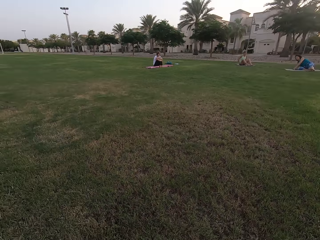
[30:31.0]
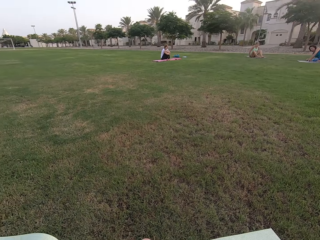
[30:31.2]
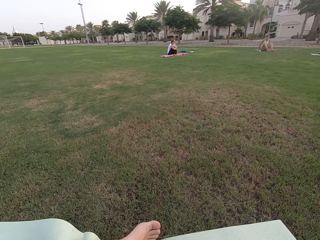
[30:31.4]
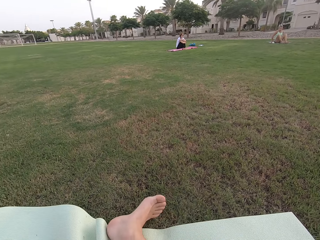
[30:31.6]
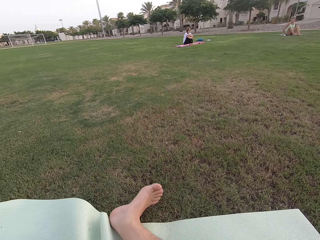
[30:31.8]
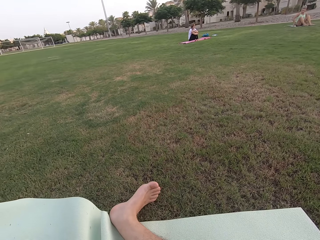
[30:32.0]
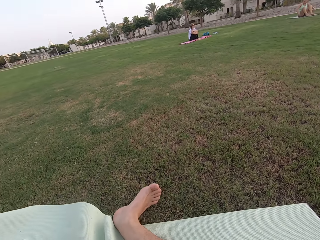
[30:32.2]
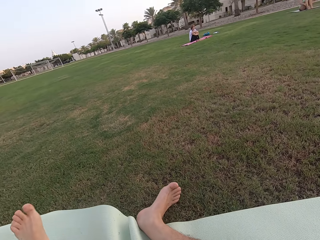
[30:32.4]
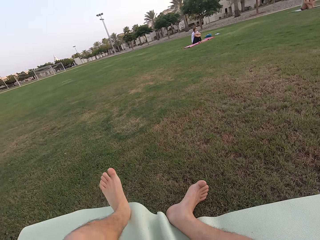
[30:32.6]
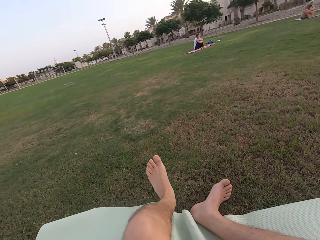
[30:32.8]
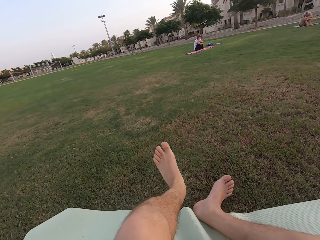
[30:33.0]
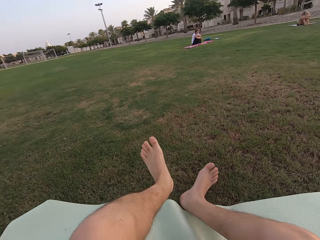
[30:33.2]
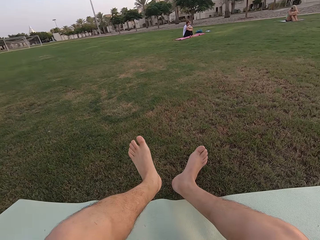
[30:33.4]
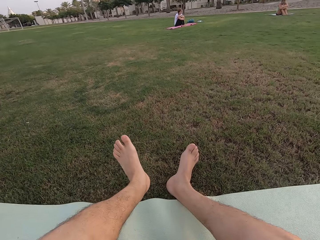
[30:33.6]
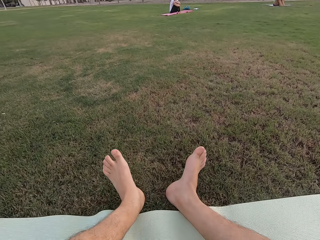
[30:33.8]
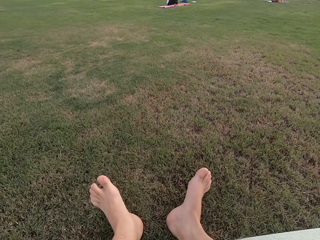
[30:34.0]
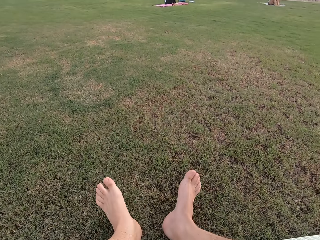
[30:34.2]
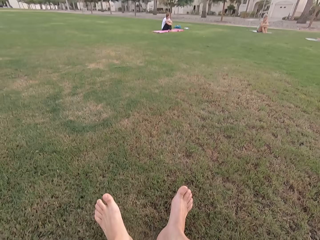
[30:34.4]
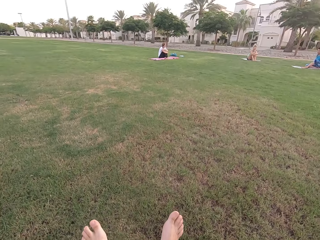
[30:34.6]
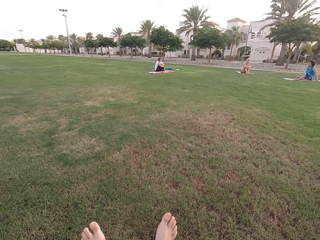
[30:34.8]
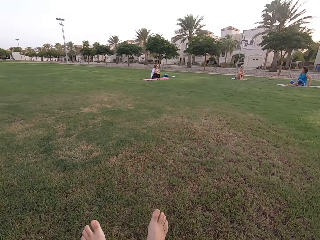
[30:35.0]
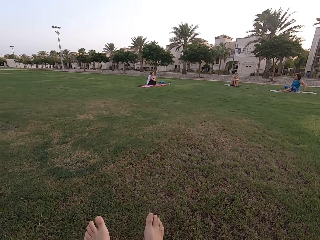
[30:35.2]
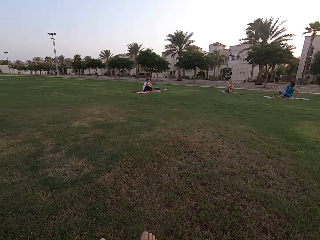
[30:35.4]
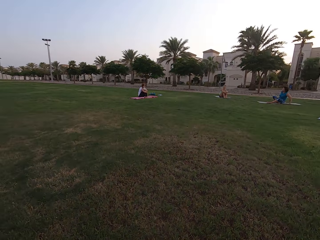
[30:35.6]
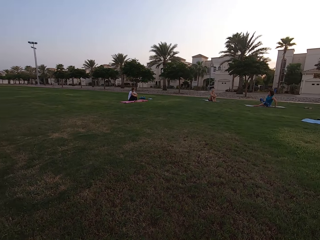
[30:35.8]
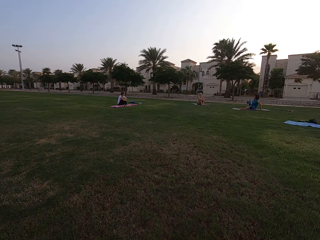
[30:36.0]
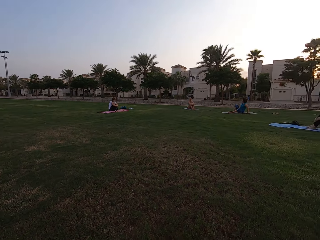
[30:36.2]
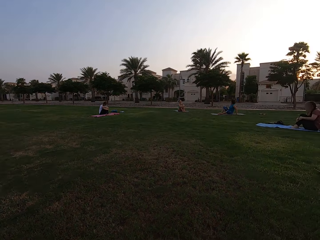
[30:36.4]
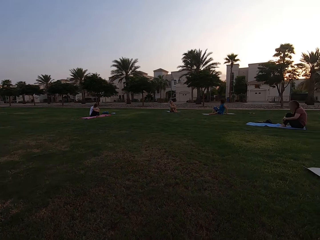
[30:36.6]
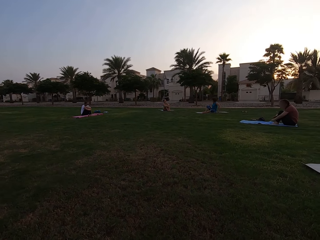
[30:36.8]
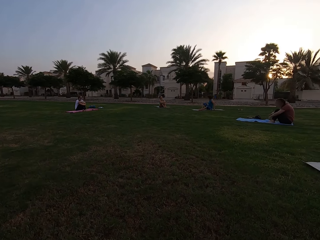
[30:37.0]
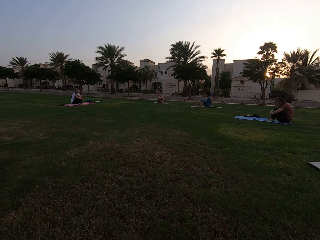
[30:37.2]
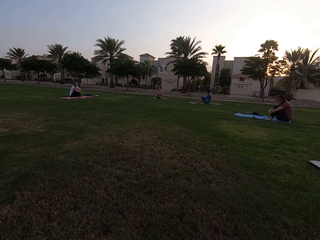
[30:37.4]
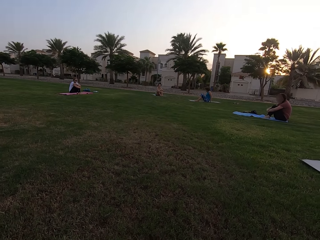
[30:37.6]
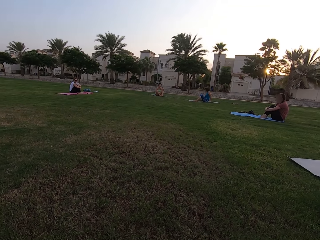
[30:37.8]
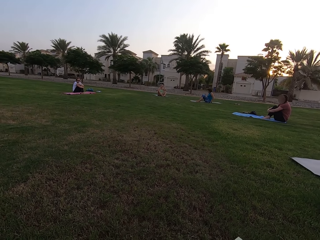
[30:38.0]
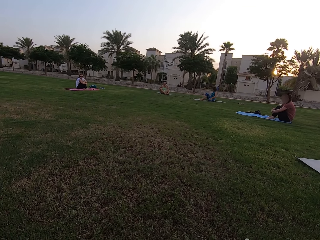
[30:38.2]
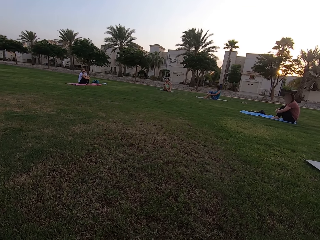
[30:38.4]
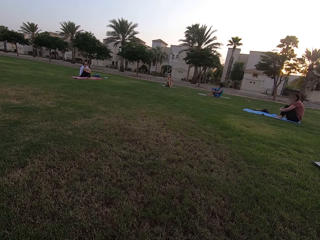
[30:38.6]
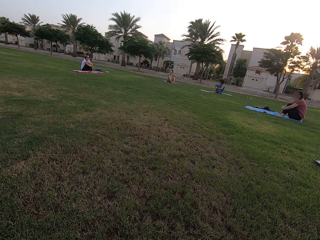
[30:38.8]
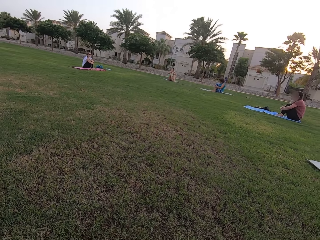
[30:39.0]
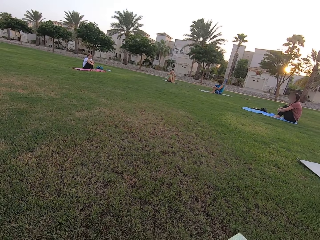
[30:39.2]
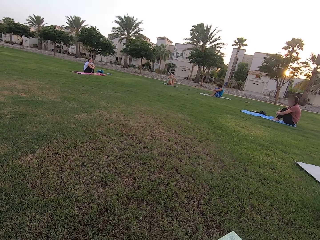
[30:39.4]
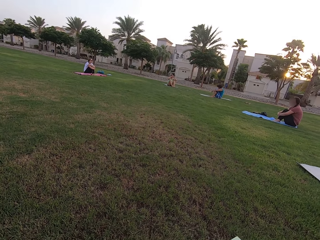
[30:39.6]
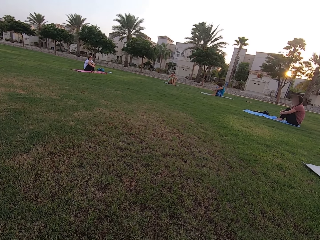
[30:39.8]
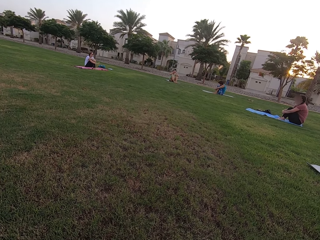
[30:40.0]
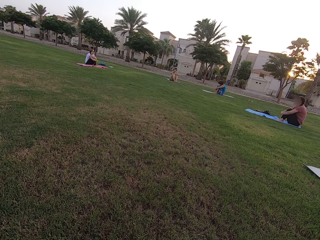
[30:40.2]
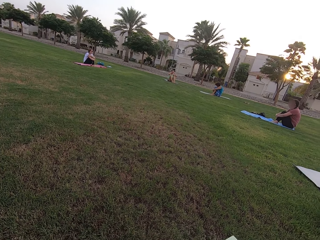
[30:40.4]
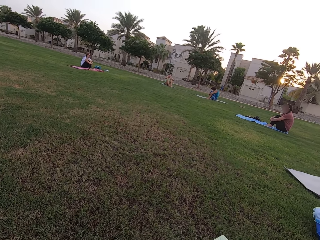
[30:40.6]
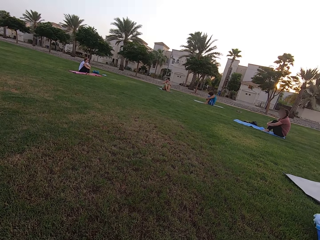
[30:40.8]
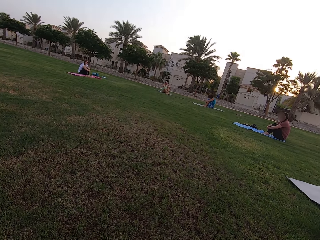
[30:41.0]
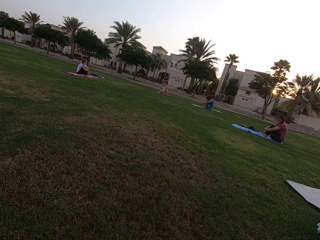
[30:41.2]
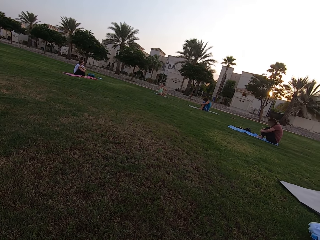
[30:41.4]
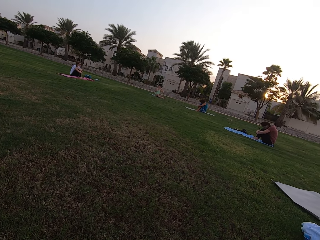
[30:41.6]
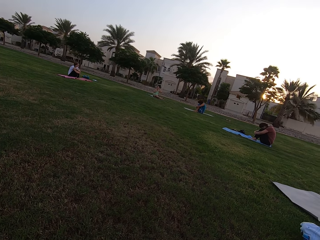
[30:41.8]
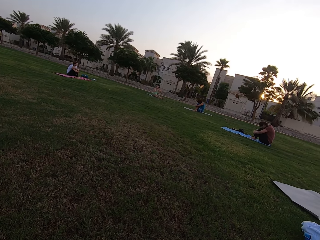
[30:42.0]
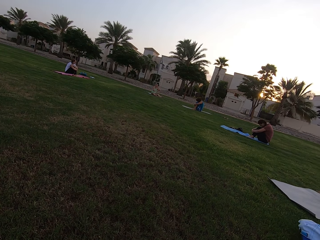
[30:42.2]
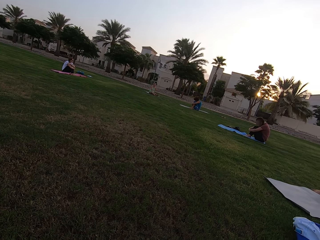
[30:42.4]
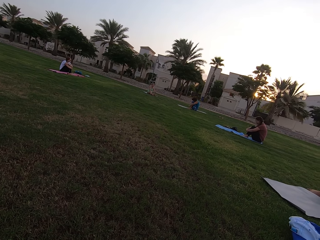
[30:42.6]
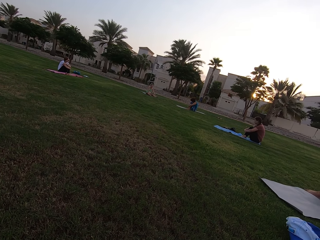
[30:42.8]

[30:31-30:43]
The camera wearer stretches his right leg. He stretches his left leg. He sits on the exercise mat. He stares at the people.

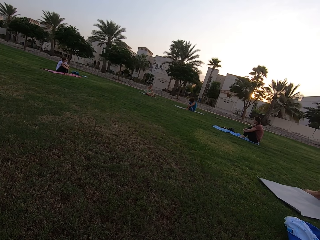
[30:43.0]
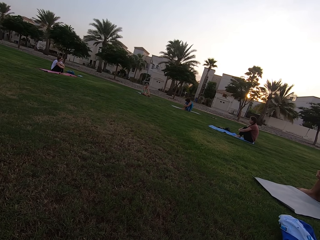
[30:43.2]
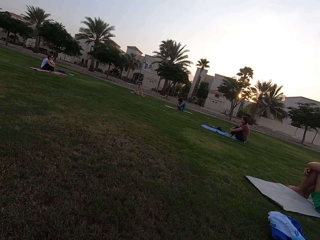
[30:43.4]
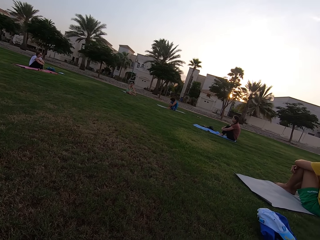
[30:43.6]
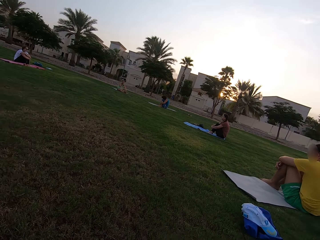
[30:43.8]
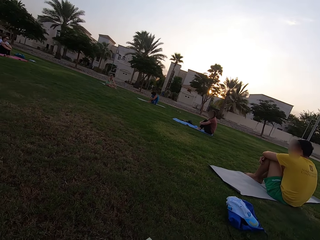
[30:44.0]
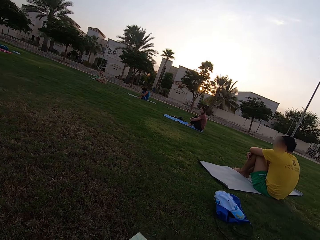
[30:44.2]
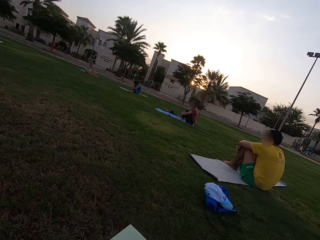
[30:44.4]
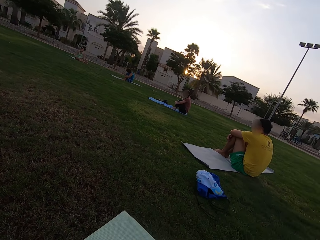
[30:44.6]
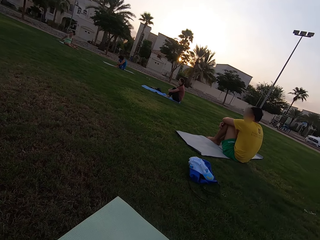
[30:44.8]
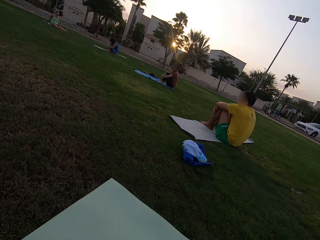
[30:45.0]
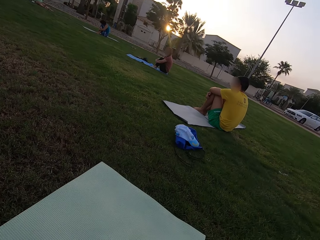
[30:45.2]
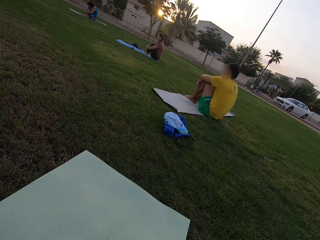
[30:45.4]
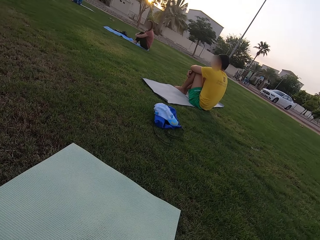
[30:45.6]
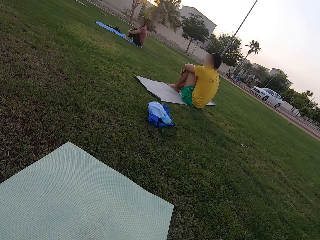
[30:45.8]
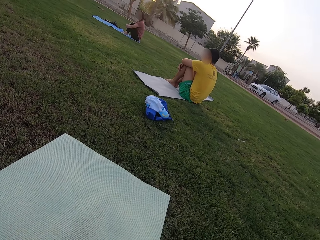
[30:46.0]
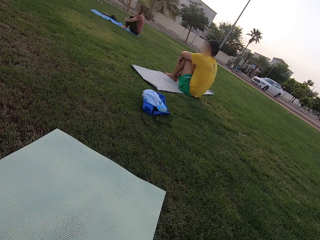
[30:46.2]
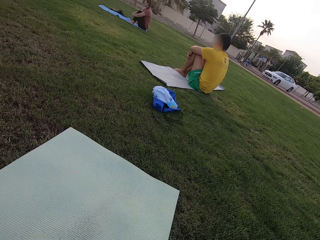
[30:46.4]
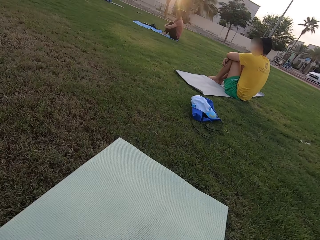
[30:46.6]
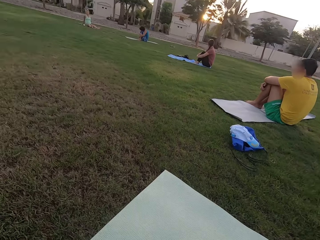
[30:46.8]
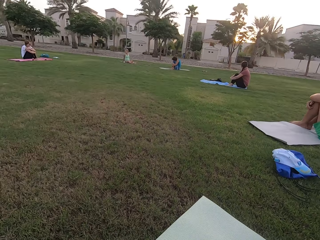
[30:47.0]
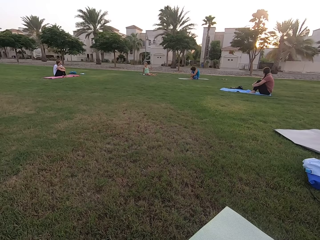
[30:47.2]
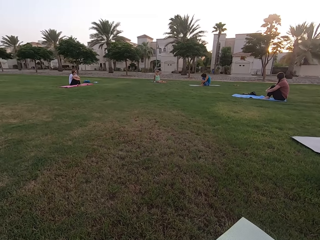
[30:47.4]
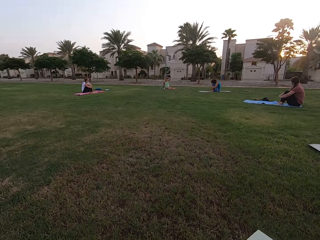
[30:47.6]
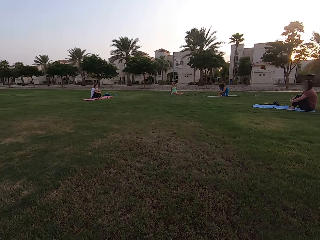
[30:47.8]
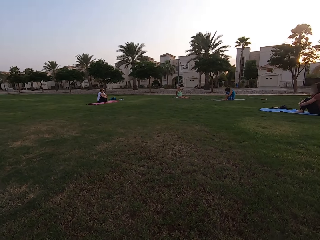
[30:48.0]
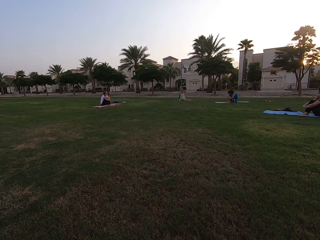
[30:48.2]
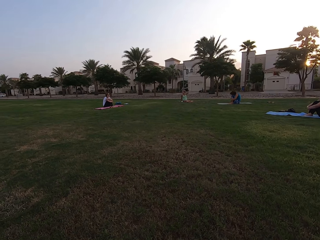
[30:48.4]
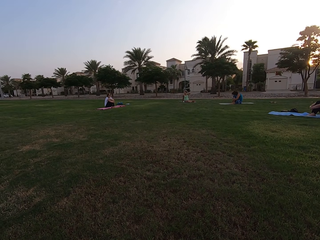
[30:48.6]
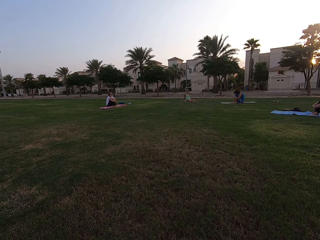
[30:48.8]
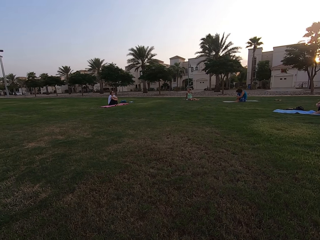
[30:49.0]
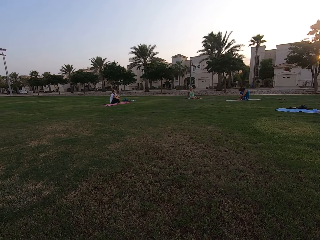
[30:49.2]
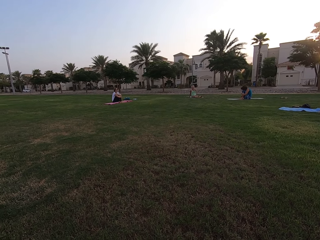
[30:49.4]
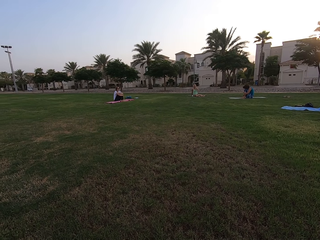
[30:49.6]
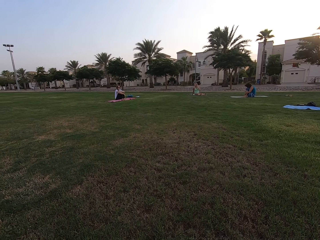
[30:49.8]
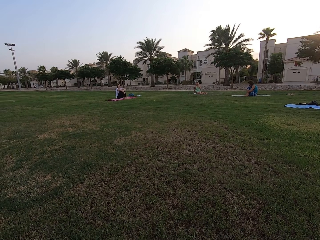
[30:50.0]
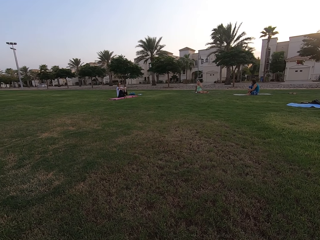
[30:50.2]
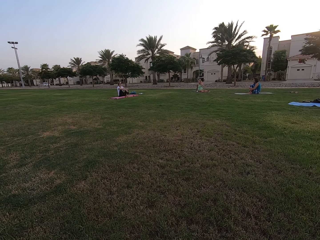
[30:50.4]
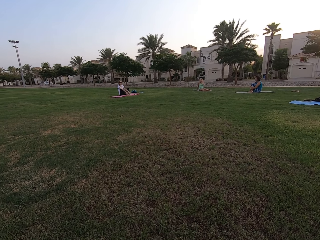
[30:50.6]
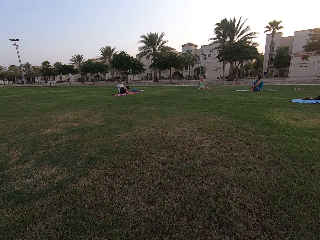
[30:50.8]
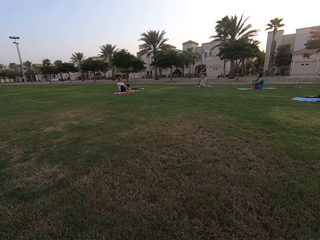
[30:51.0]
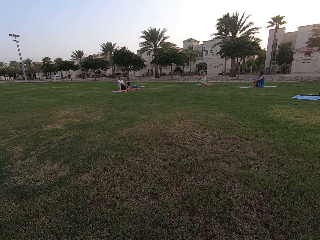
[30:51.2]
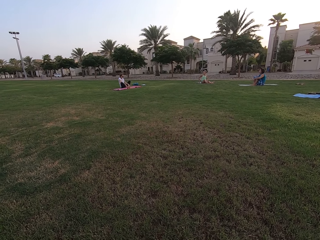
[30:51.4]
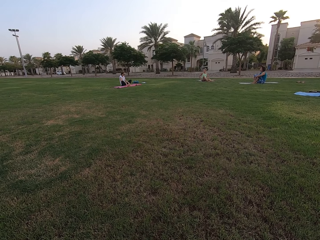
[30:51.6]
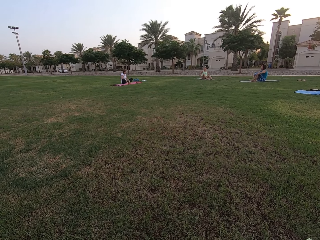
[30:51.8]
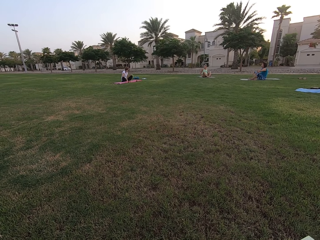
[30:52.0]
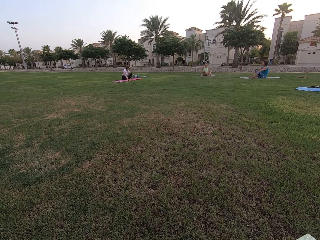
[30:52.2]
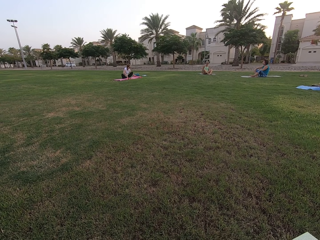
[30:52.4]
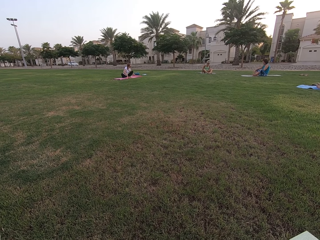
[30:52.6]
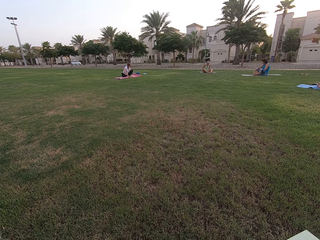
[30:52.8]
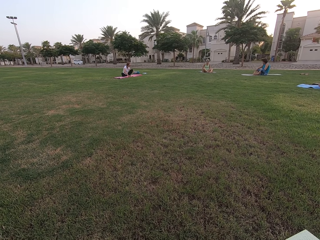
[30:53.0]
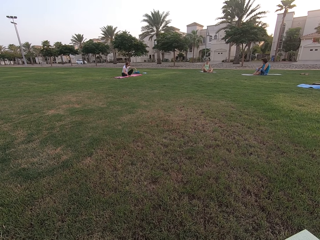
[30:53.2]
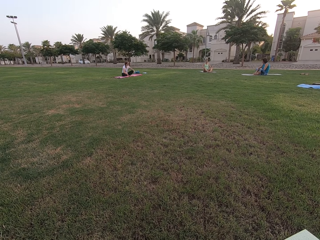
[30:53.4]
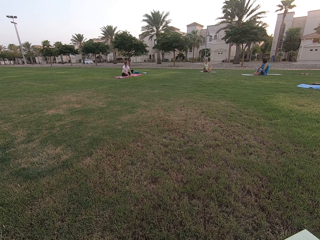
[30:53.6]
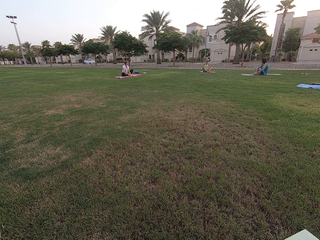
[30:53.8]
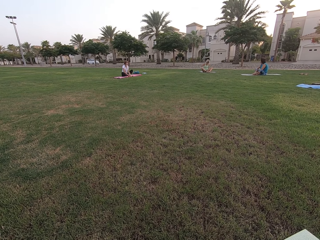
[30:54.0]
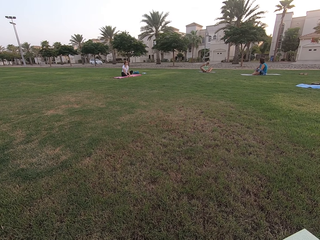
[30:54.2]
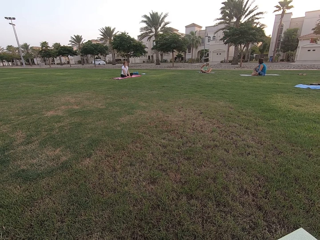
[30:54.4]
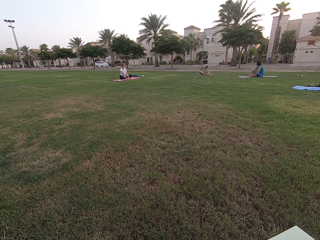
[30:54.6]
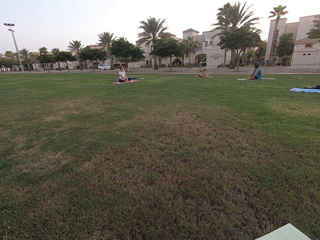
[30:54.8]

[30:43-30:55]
The camera wearer looks around the field. People fold their legs on the exercise mats.
